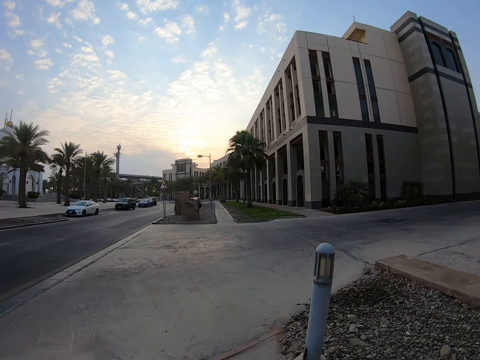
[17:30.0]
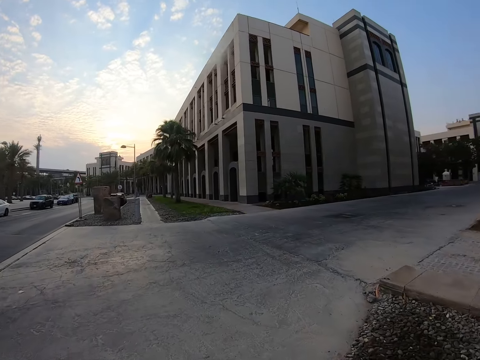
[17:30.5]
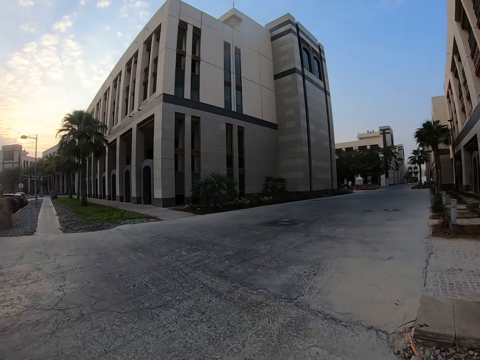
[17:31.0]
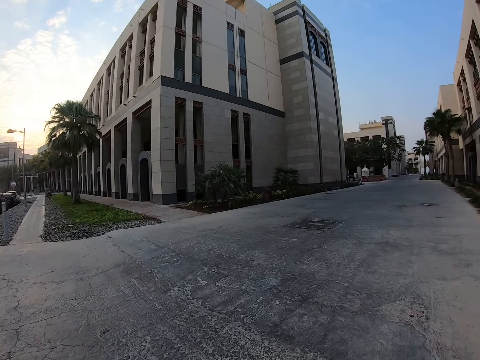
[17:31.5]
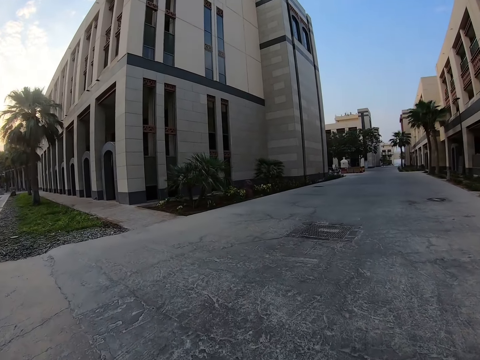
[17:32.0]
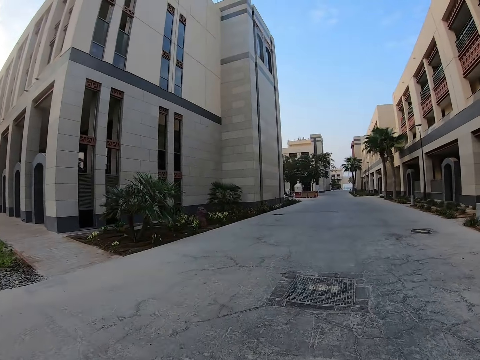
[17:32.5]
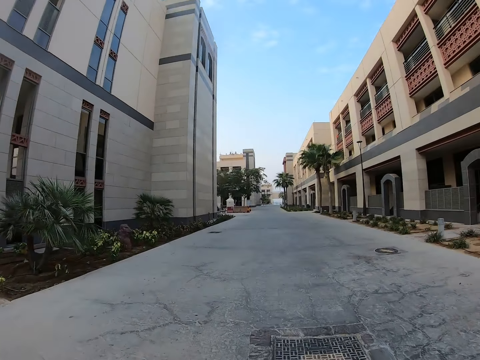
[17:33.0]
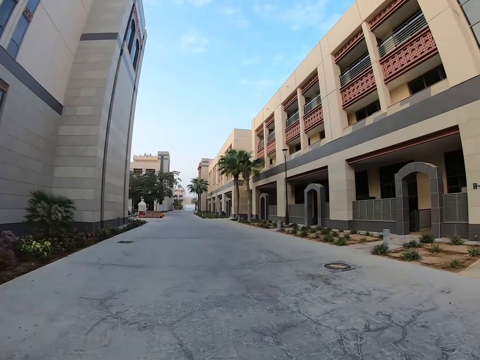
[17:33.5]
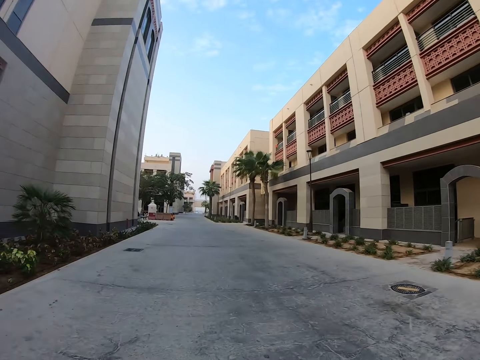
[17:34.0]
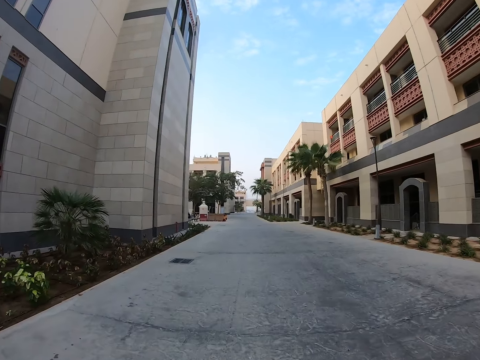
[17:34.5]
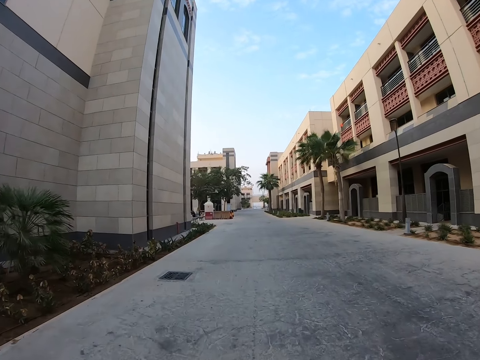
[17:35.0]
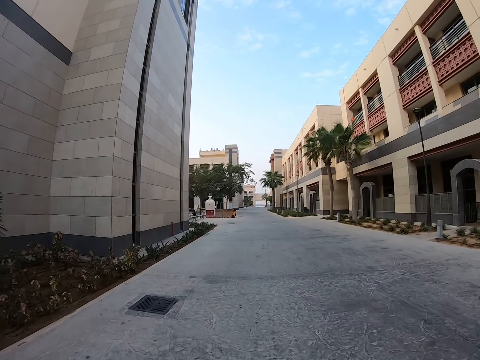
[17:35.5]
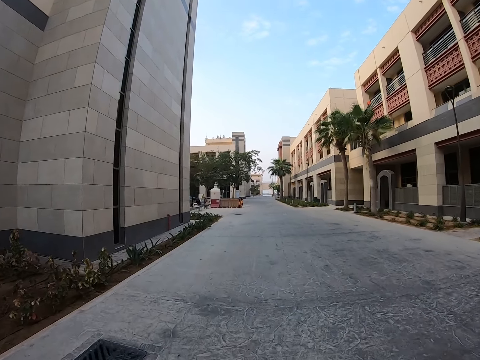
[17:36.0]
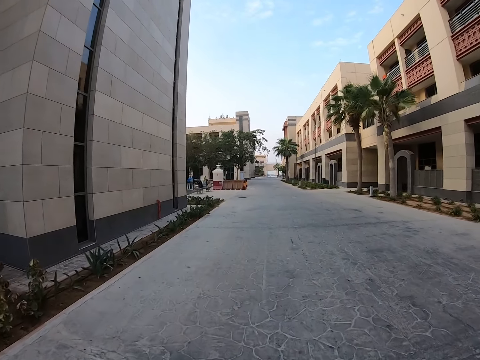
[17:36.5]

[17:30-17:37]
The camera wearer rides a bike on an estate road.

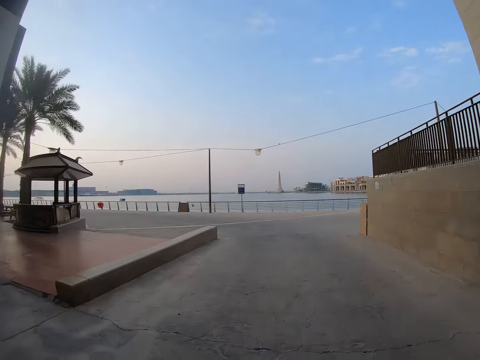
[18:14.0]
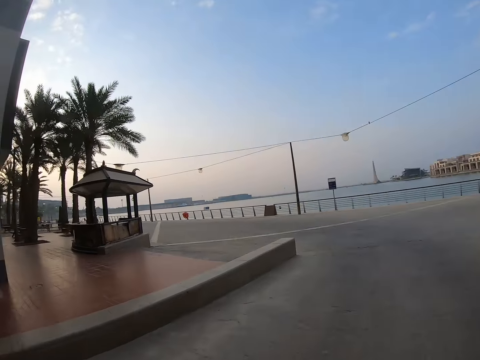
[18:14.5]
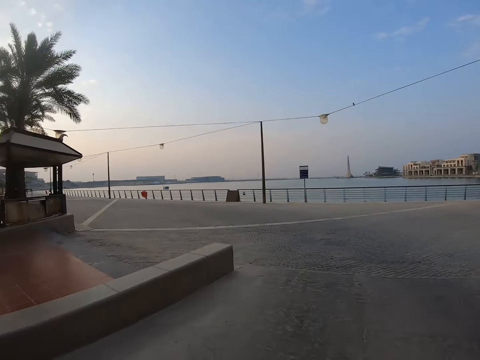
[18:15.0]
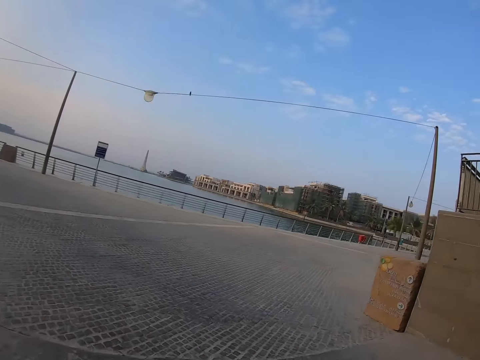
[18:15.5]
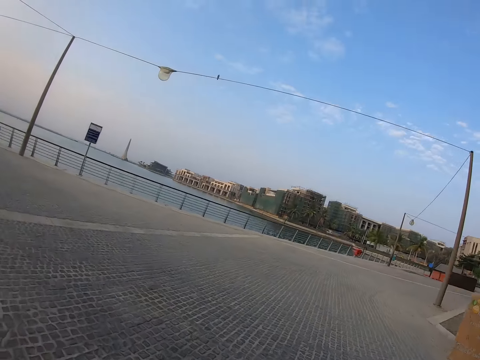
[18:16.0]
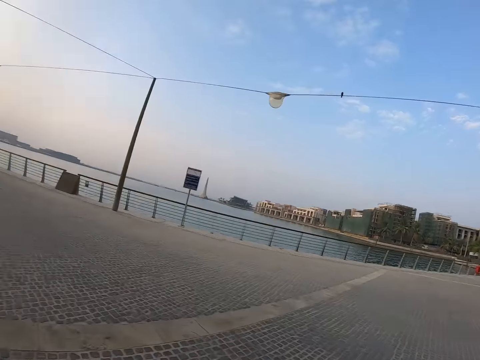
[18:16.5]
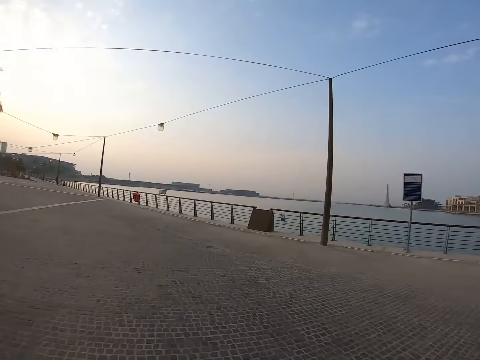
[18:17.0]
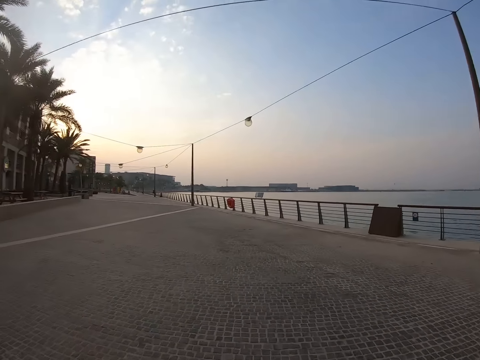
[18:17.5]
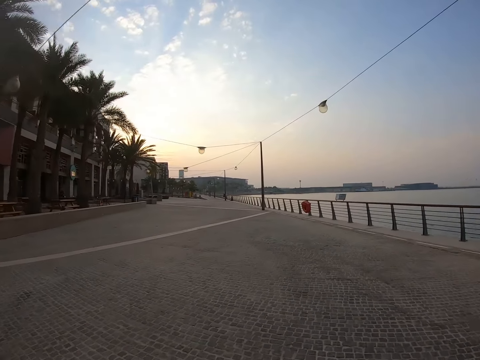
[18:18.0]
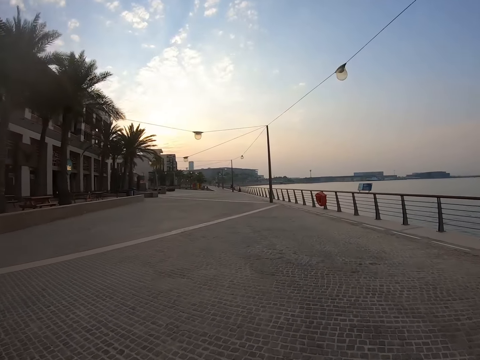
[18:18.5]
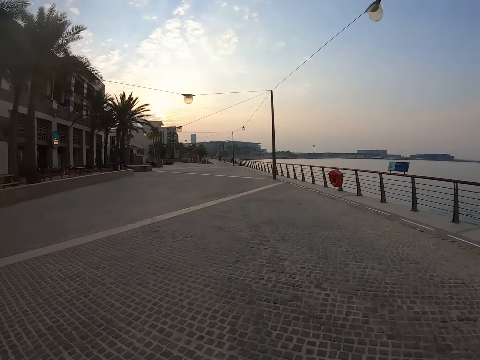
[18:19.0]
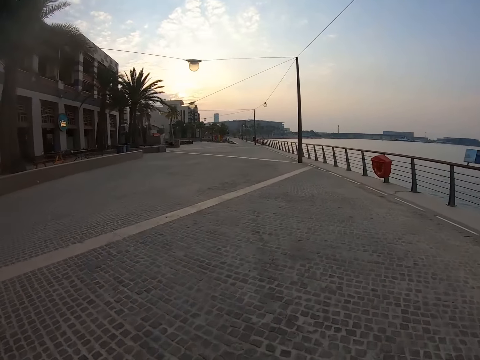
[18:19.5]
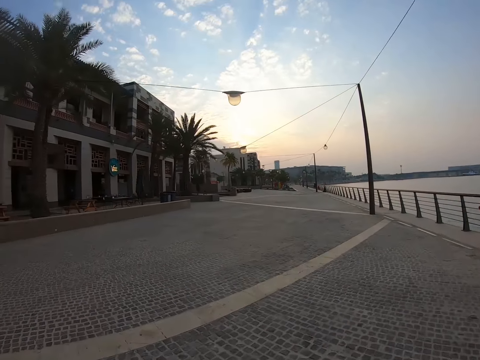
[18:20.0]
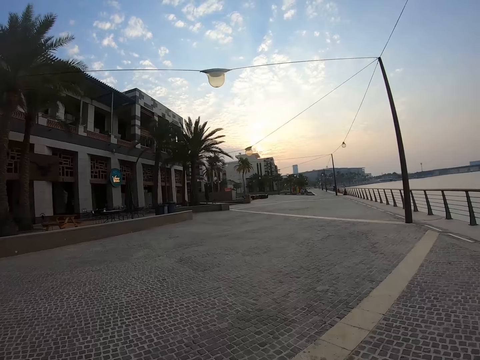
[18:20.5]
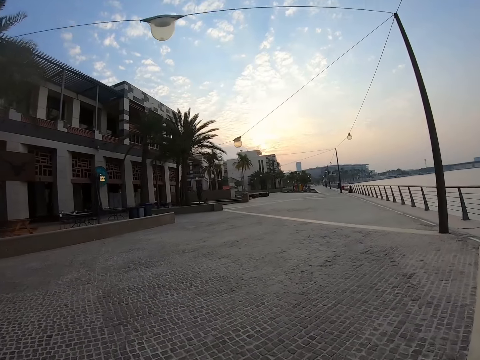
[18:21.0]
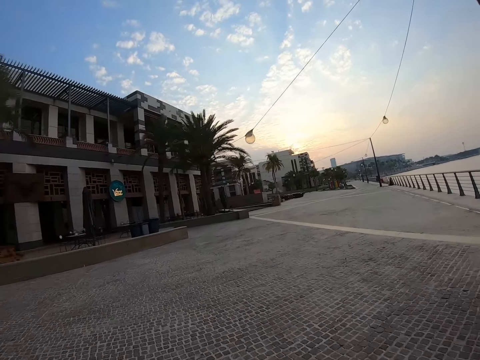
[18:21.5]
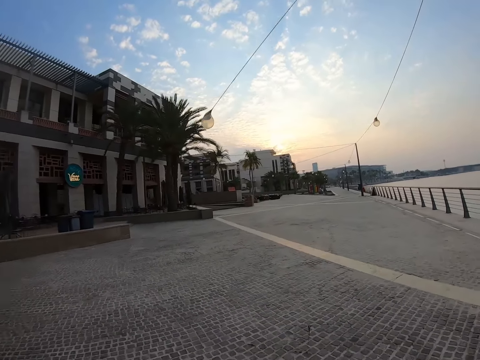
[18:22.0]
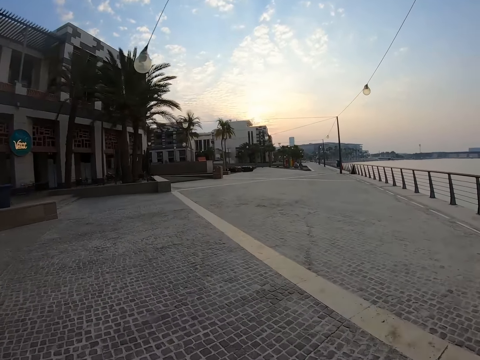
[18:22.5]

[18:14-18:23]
The camera wearer turns left. They ride on the pavement.

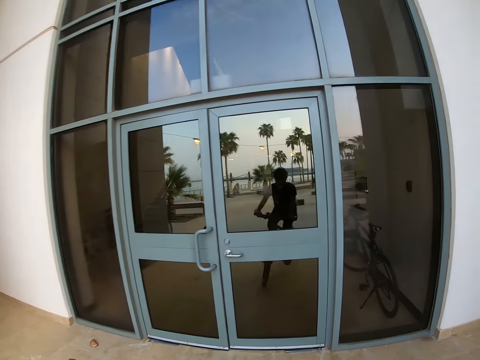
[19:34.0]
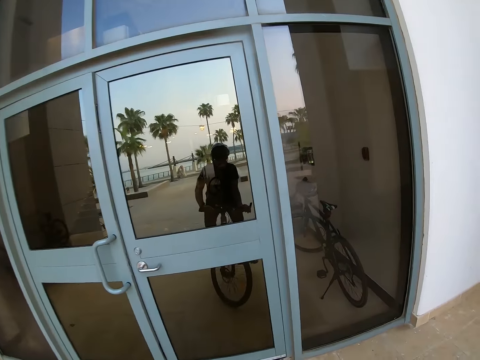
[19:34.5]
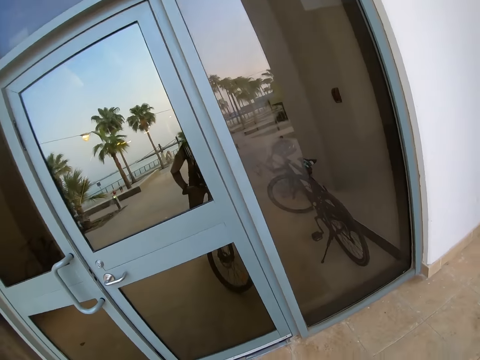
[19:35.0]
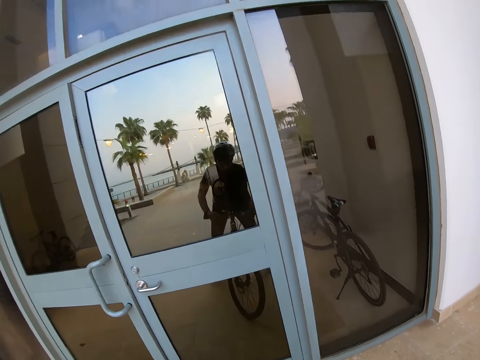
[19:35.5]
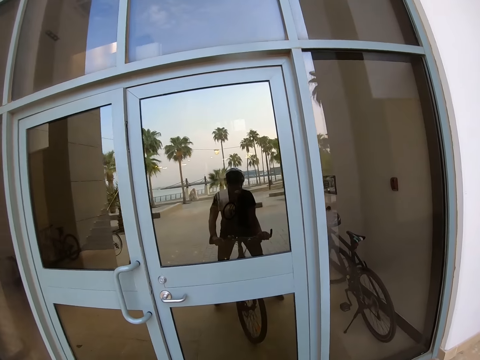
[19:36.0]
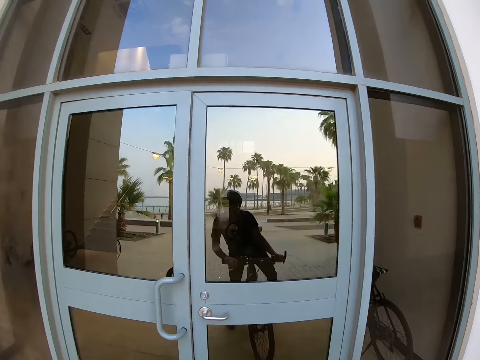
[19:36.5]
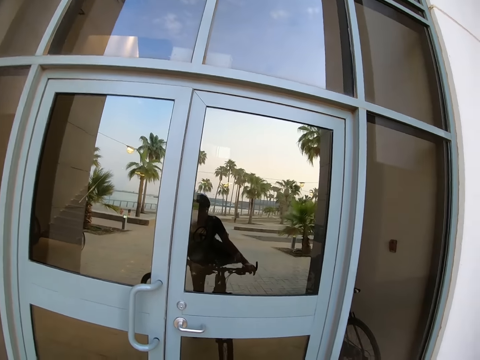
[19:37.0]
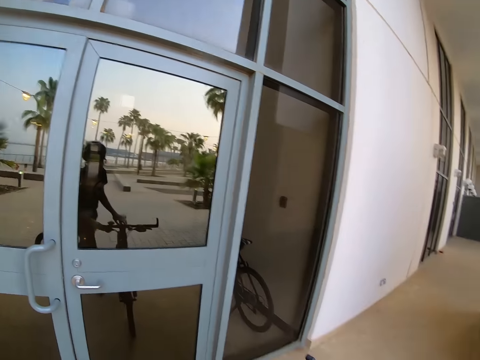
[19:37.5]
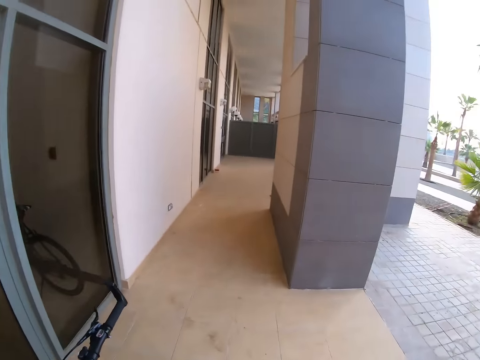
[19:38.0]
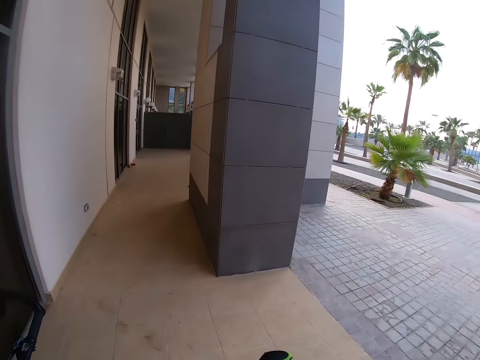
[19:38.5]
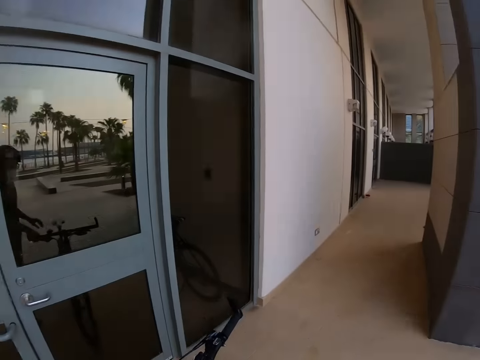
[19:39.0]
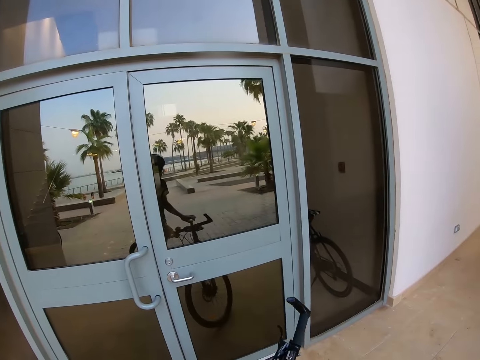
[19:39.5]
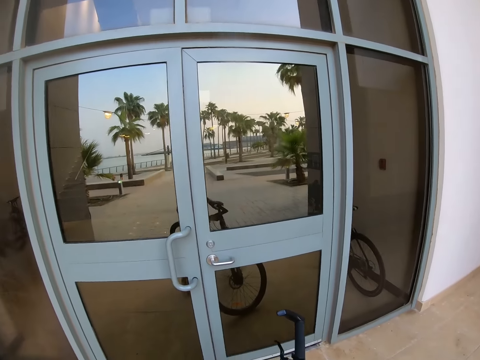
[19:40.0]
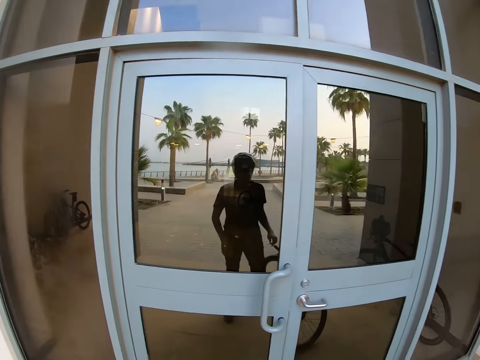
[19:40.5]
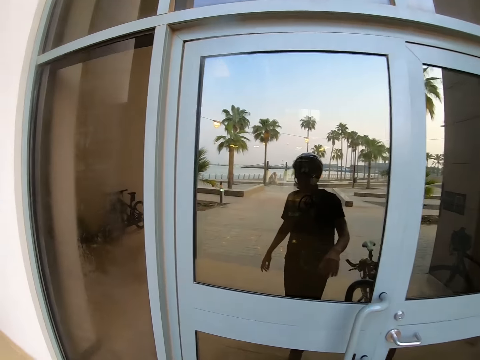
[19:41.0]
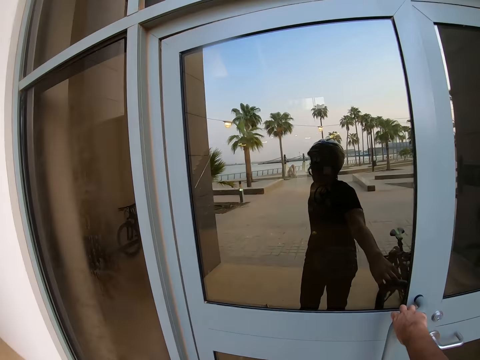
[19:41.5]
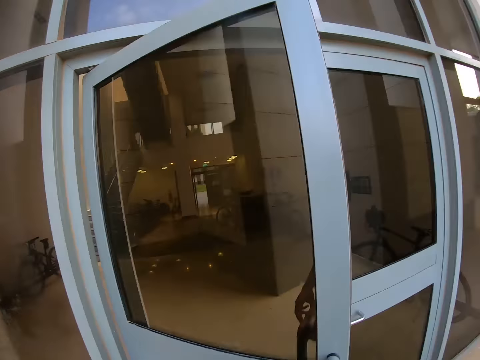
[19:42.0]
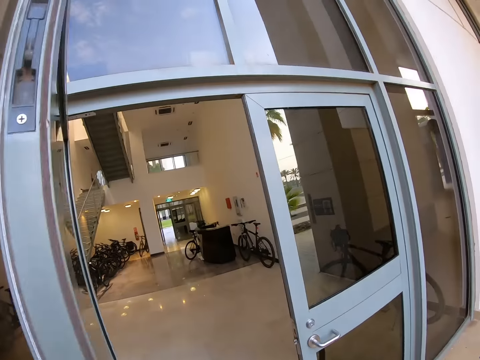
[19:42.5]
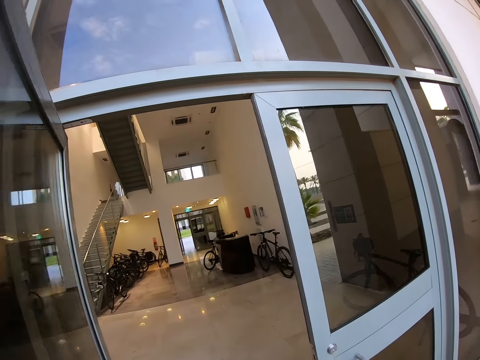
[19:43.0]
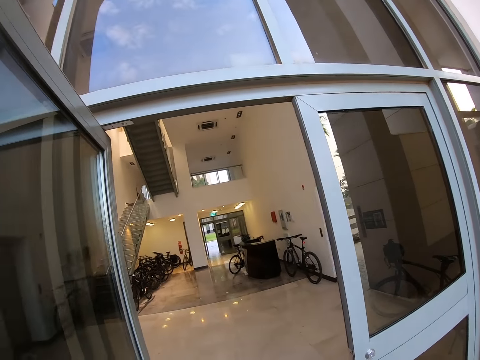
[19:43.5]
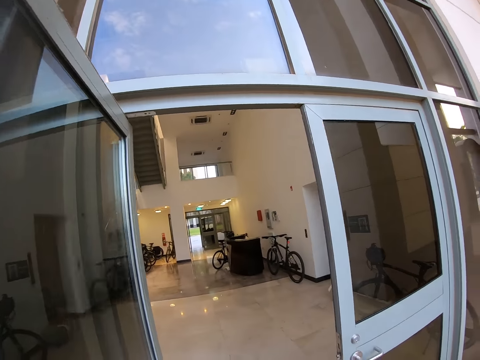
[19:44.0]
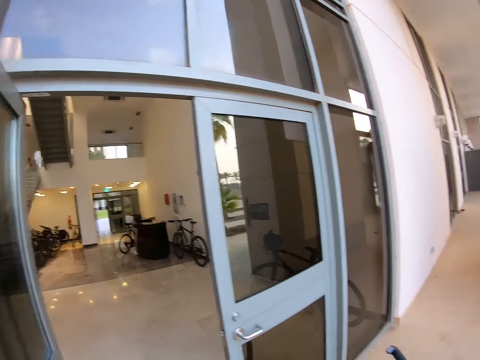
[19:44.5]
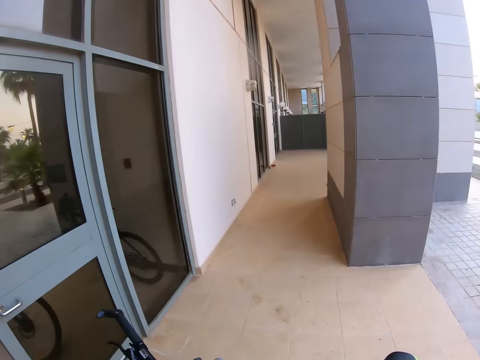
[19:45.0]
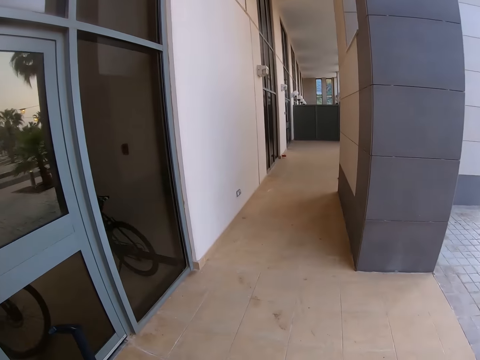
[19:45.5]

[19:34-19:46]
The camera wearer stops by a door. They get off the bicycle. They park the bike. They open the door.
